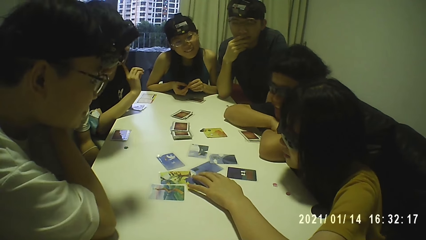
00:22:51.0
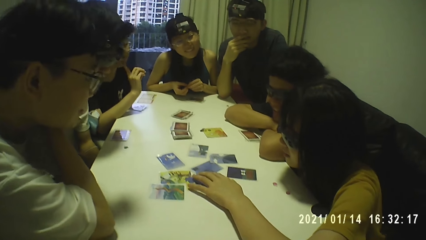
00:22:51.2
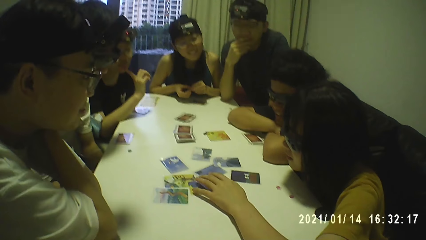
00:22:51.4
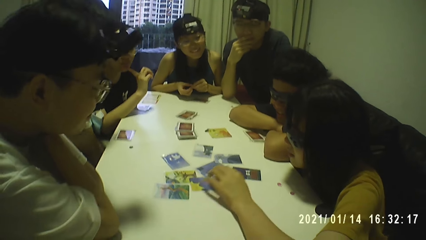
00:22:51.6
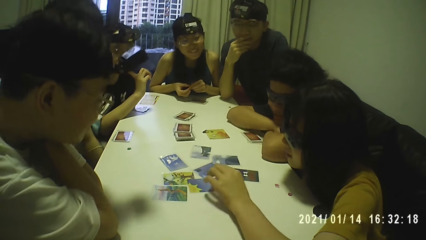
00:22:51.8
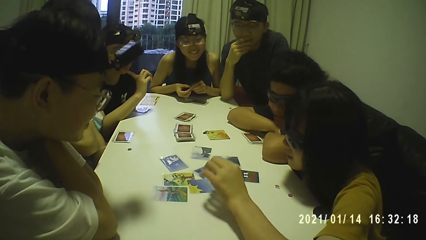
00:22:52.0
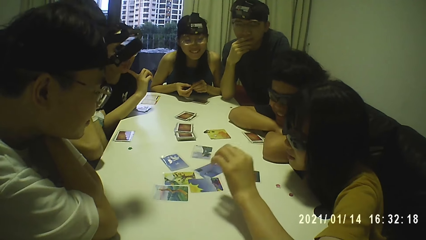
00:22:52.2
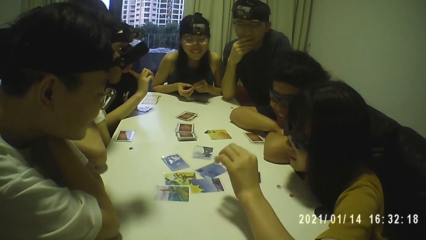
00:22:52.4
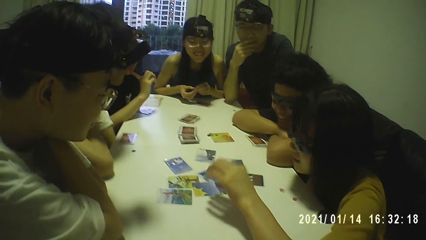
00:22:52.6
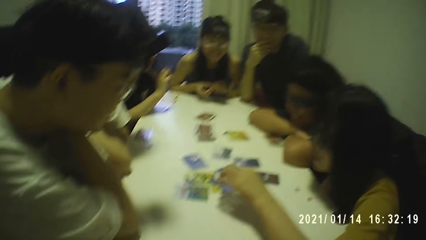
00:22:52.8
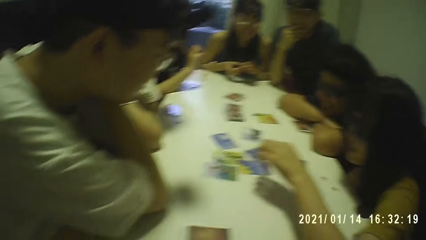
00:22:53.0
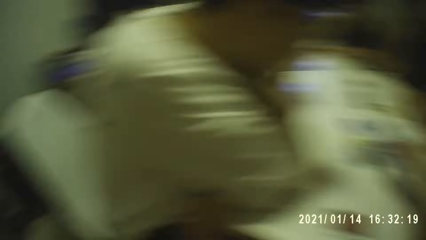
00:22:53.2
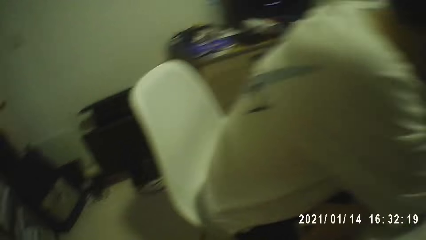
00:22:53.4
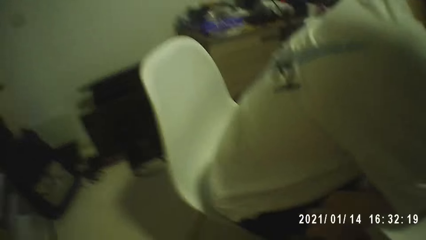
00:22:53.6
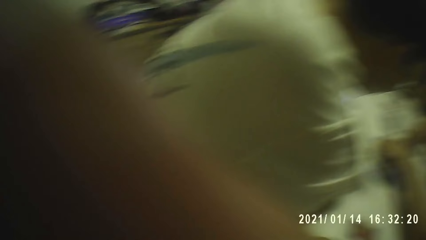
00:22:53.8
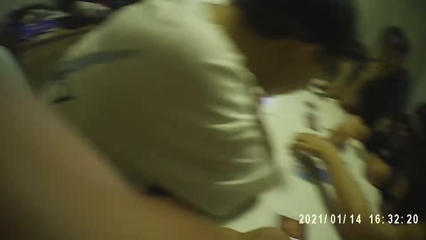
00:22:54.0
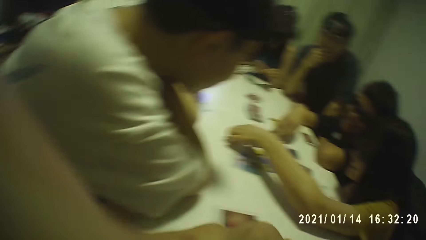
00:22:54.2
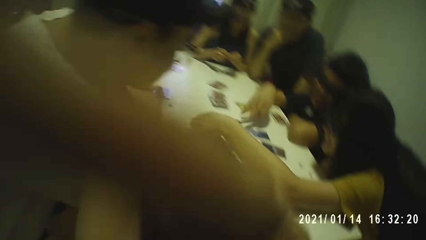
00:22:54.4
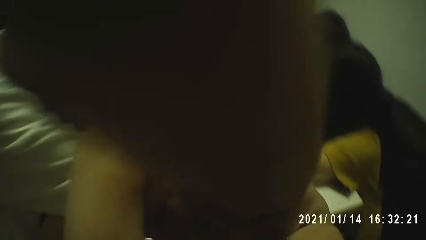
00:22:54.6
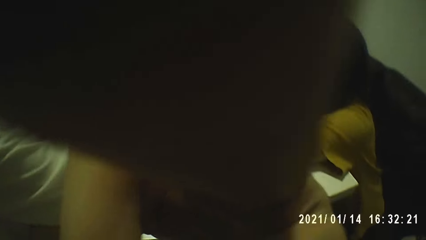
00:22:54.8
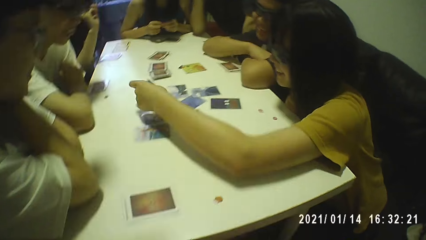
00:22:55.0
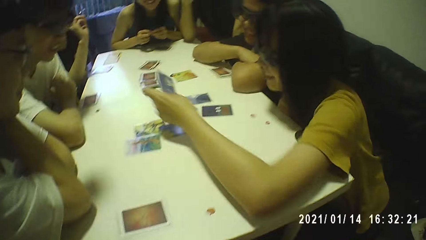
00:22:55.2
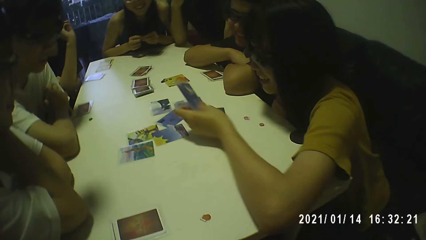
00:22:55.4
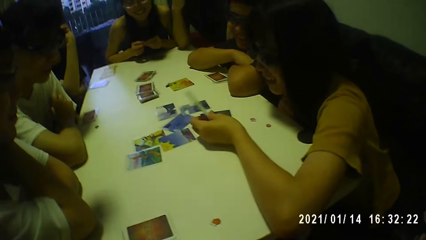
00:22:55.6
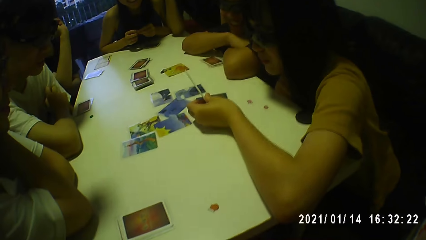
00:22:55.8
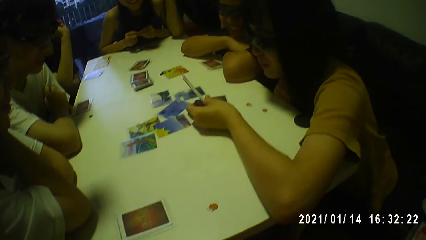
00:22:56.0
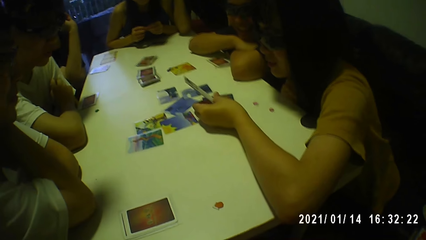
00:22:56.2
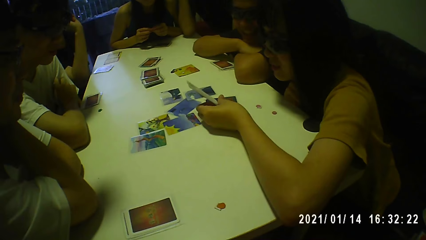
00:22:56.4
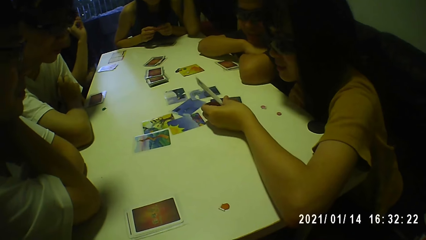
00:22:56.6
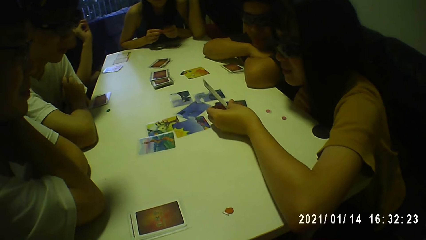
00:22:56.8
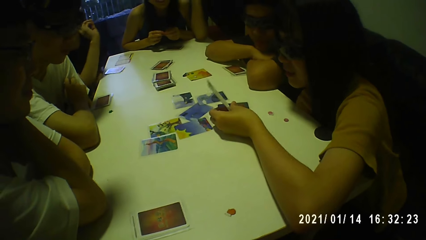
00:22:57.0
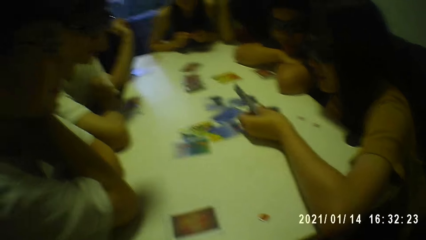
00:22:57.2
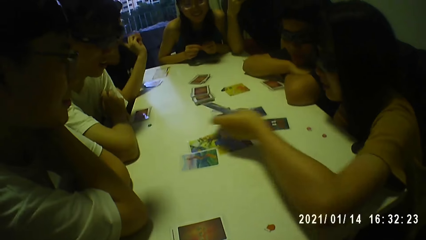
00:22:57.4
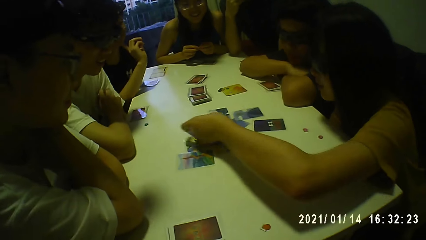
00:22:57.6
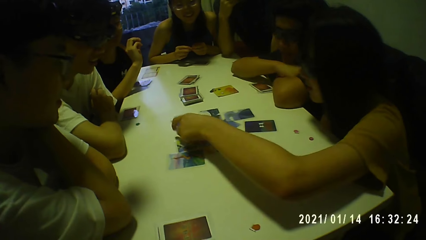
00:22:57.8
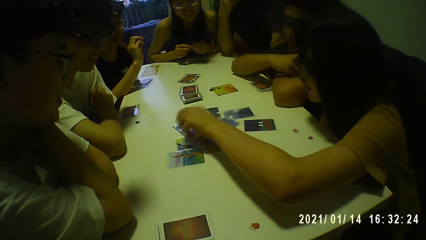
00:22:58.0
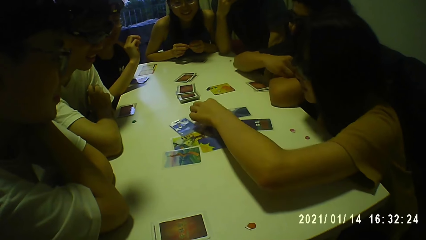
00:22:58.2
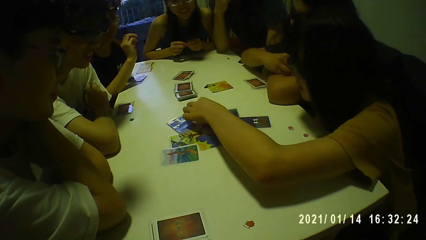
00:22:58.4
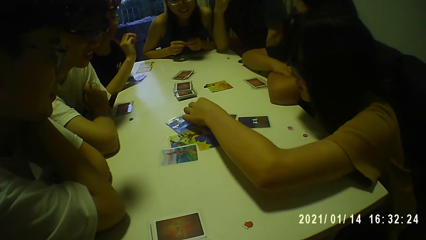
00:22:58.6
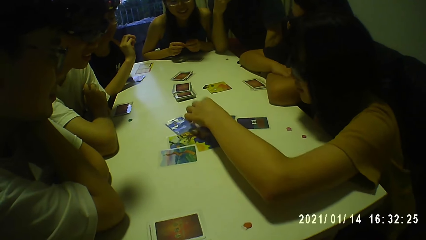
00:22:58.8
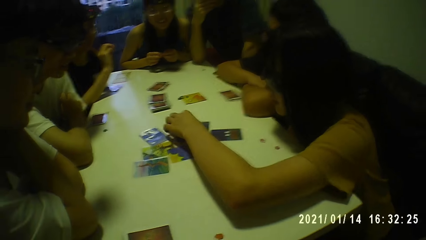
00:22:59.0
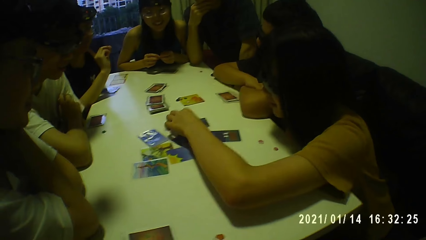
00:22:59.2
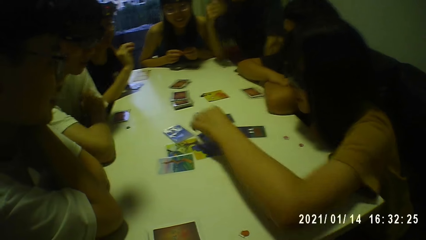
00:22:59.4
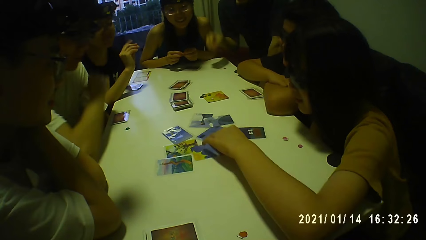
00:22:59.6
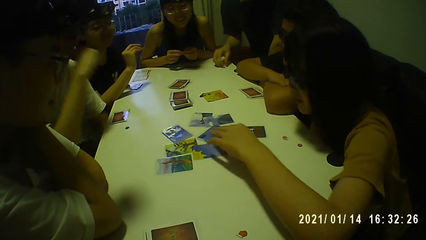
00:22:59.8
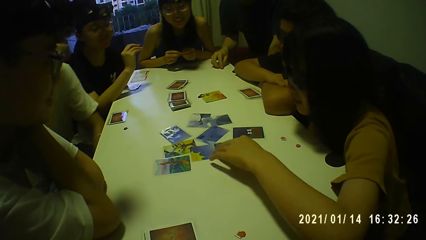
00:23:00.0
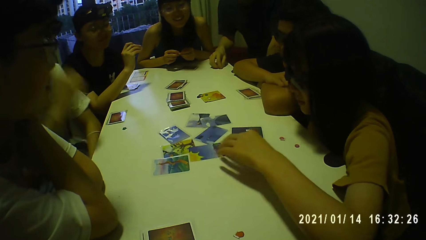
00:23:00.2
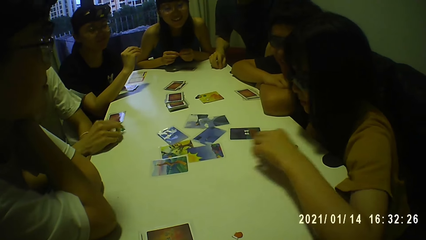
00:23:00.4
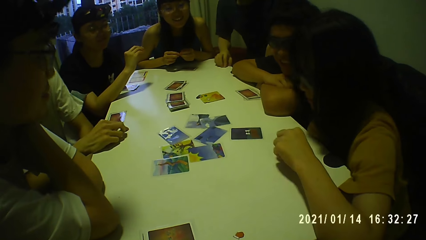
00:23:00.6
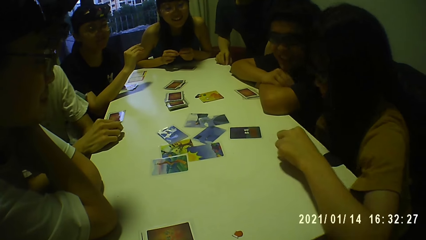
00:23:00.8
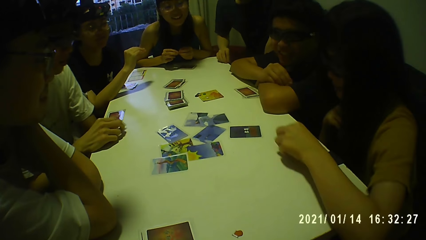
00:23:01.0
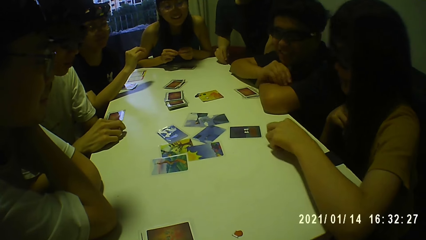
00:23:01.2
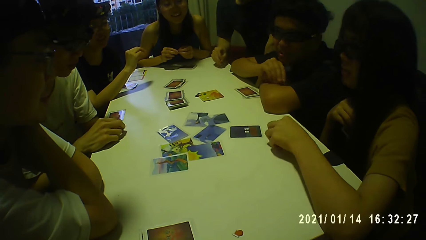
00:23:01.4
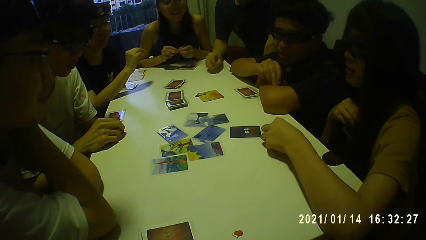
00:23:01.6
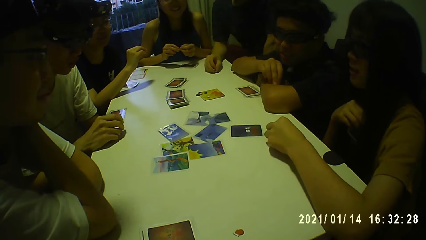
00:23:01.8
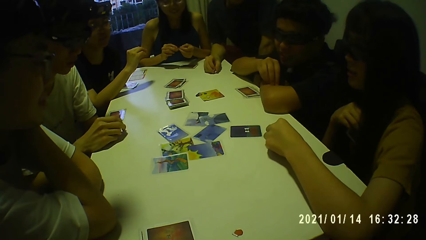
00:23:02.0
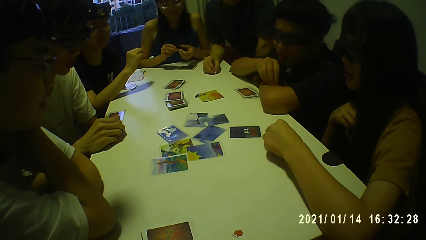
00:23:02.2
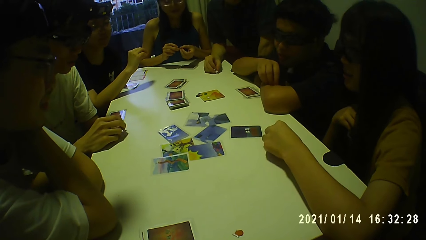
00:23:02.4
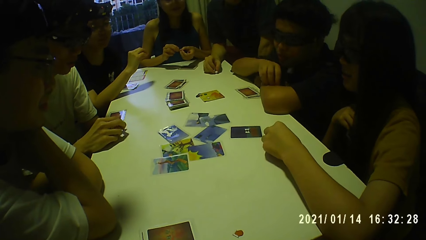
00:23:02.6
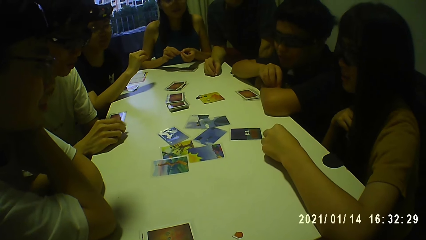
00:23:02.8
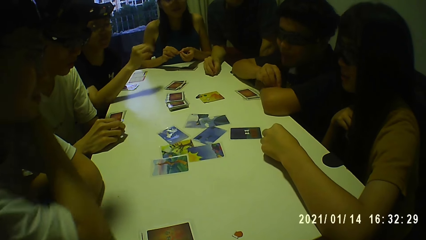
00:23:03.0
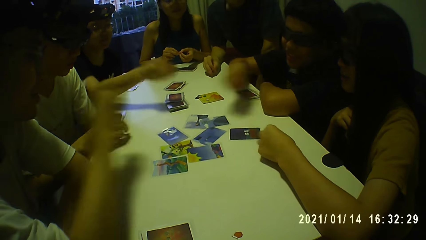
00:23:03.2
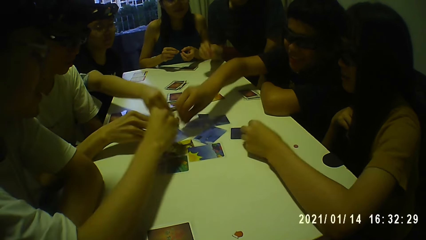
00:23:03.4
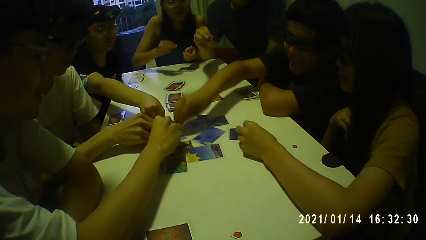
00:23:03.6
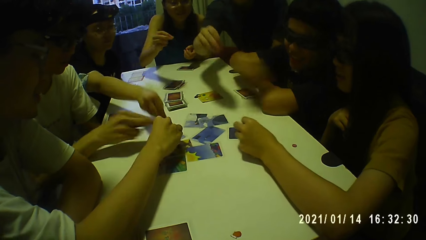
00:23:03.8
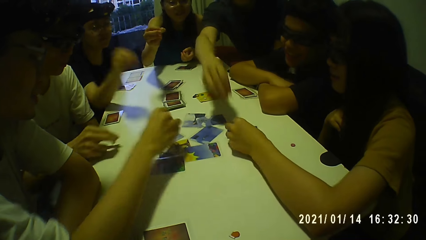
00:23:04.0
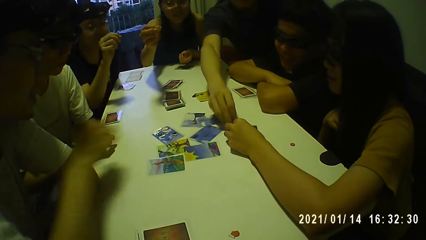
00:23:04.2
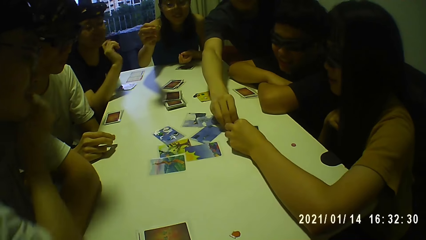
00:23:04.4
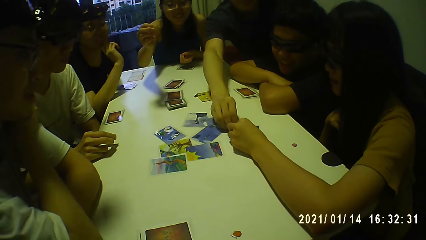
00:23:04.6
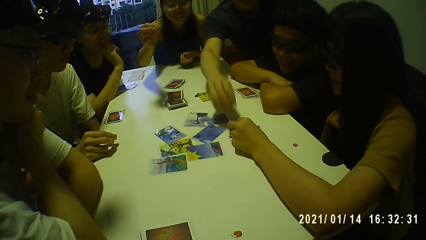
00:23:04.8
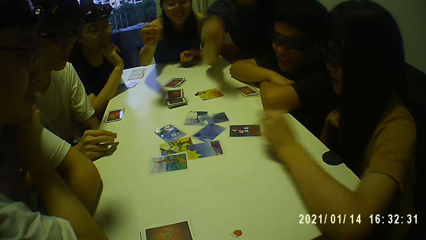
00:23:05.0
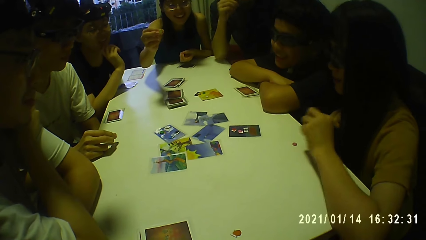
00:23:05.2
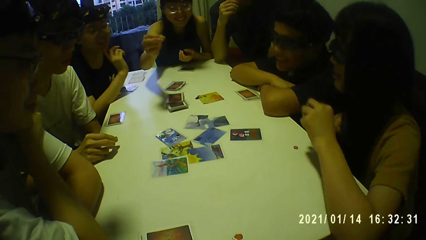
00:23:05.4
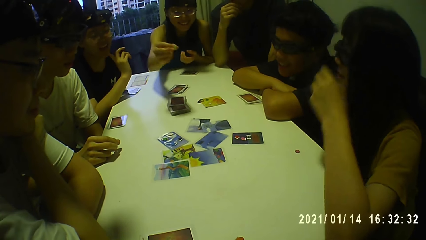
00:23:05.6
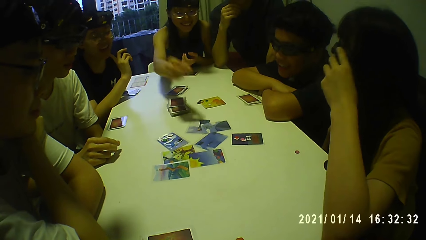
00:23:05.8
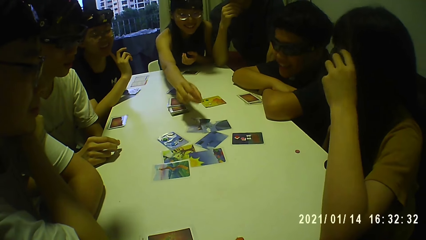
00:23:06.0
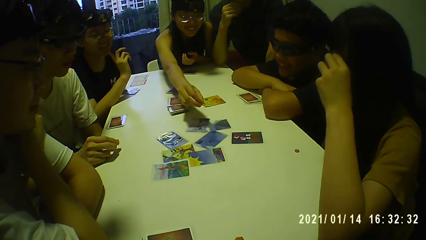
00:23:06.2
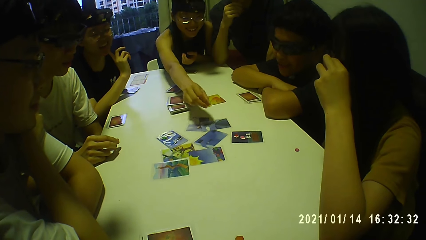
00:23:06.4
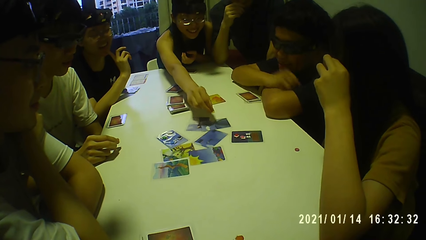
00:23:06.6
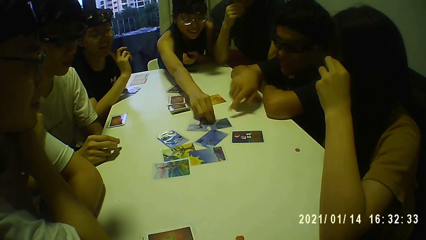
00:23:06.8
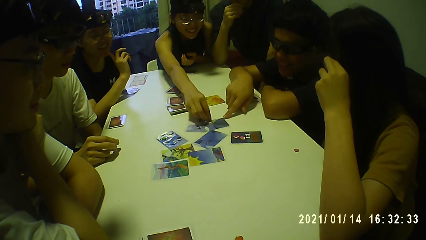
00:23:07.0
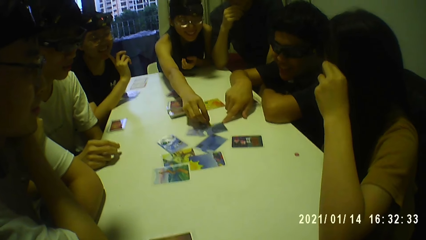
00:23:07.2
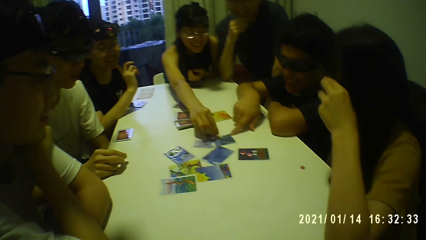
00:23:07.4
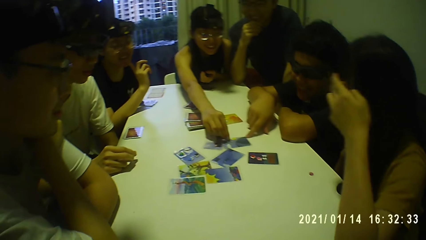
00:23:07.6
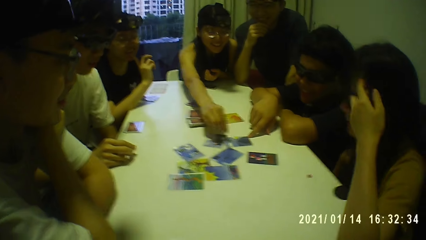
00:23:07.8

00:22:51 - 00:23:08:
A person leans on the table. A woman moves a hand. The camera wearer looks at a corner of a room. He touches a camera on his head with his right hand. The woman picks up the card from the table with her left hand. The camera wearer adjusts the camera. He interacts with the group of people. The woman looks at the card. She drops the card on the table with her left hand. She moves the cards on the table. A man holds a chip on the table with his right hand. The camera wearer looks at the cards on the table. Another man holds the chip on the table with his right hand. The woman picks up some chips from the table with her left hand. The first man lifts the chip from the table with his right hand. The woman picks up the chip from the table with her left hand. The second man lifts the chip from the table with his right hand. The woman drops the chip on a card with her left hand. A third man drops a chip on the card with his right hand. Another woman drops the chip on the card with her right hand. The second man drops the chip on the card with his right hand. A fourth man drops the chip on the card with his right hand. The person places a hand on the table. The first man drops the chip on the card with his right hand. Another person stretches a hand. The first woman moves a hand and touches her hair with her left hand. A third woman drops the chip on the card with her right hand. Another person stretches a hand. The fourth man moves the card on the table with his right hand.
